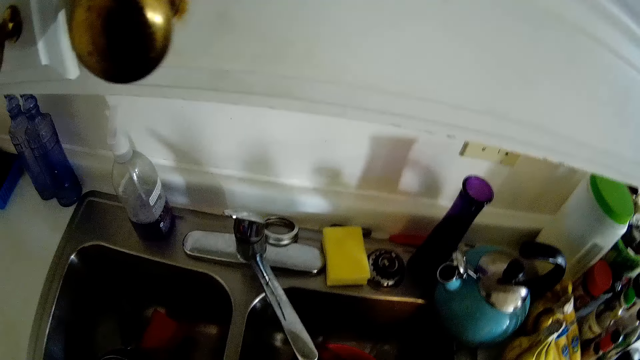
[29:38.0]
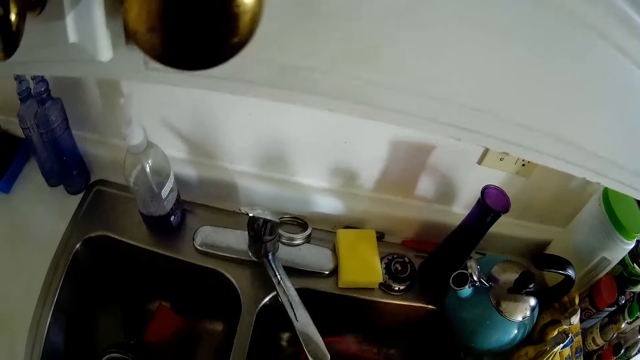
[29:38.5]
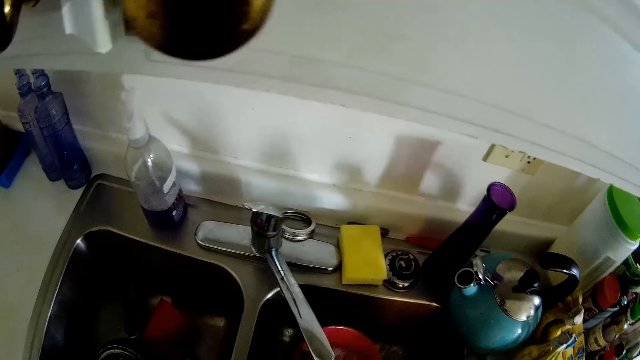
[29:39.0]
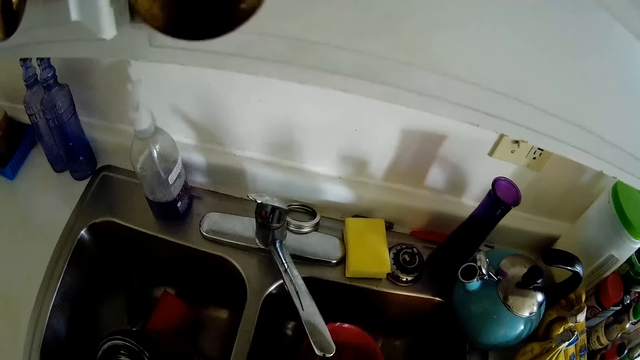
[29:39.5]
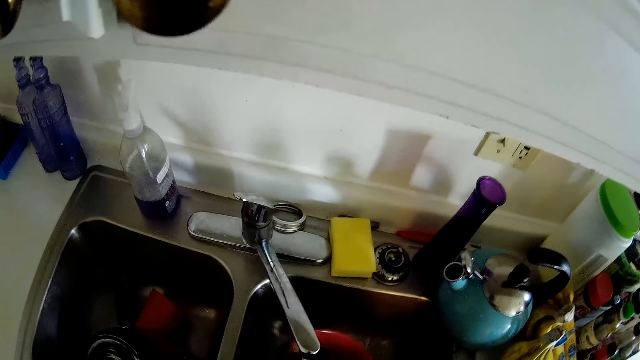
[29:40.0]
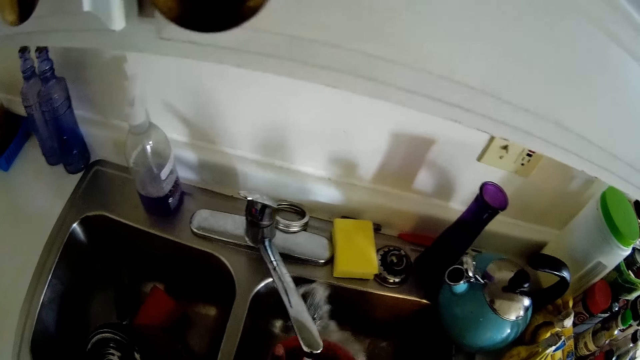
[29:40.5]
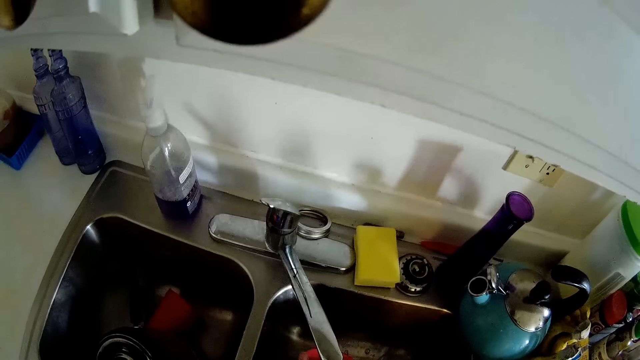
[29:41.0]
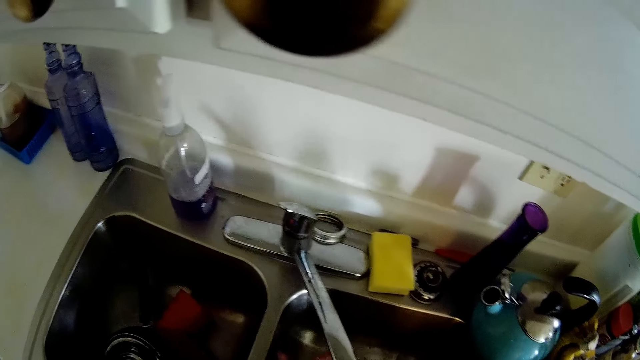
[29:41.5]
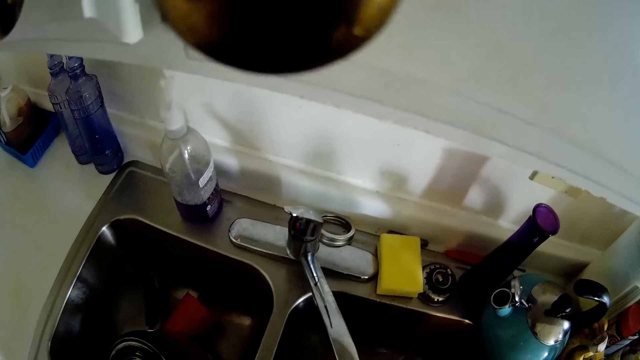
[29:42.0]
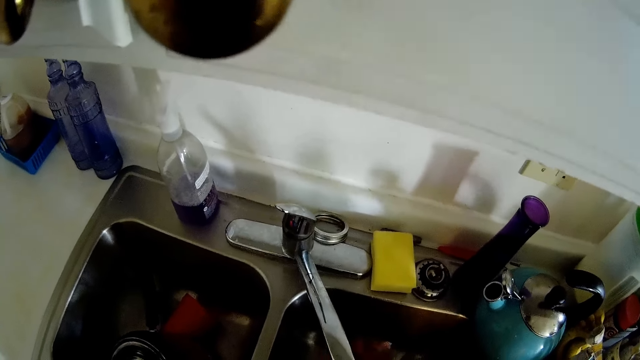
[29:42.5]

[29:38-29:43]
The camera wearer washes the utensils in the sink.
